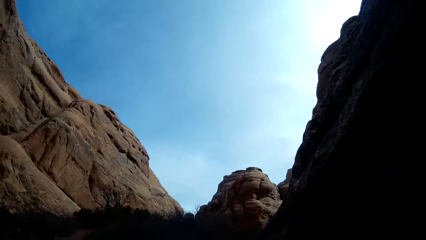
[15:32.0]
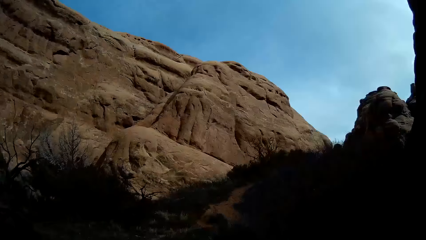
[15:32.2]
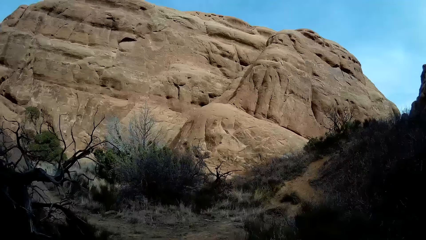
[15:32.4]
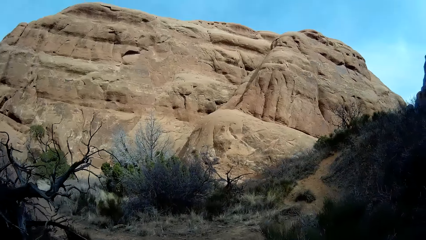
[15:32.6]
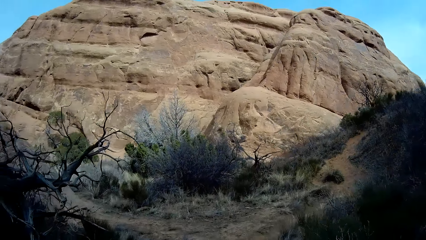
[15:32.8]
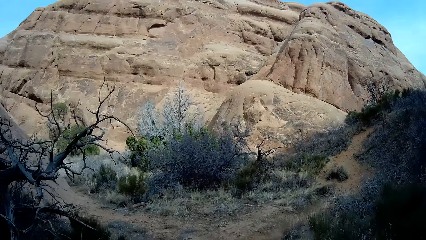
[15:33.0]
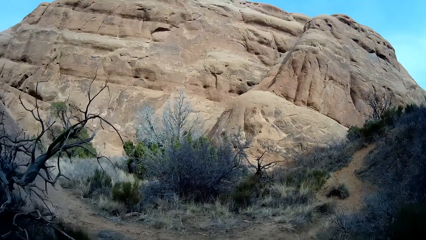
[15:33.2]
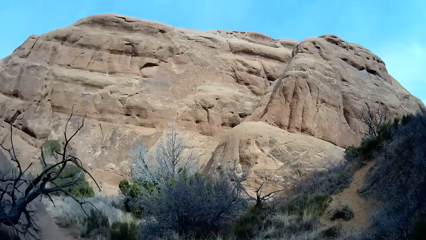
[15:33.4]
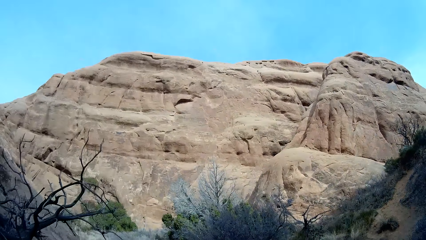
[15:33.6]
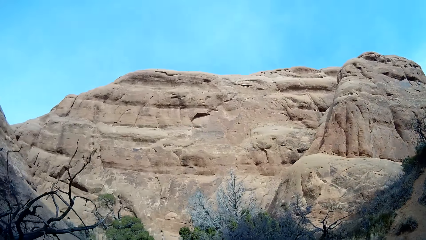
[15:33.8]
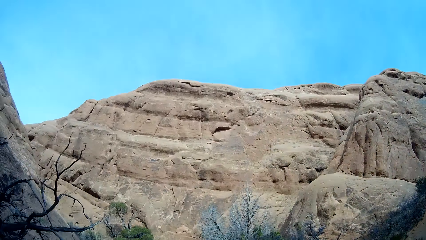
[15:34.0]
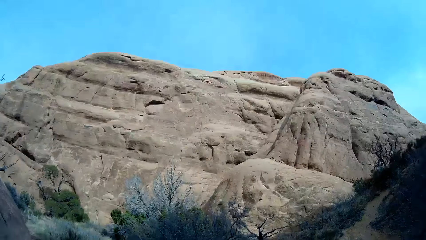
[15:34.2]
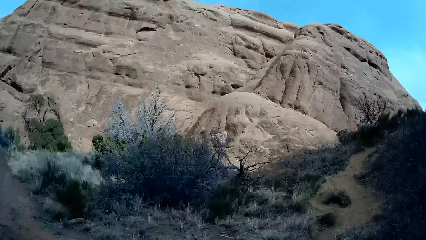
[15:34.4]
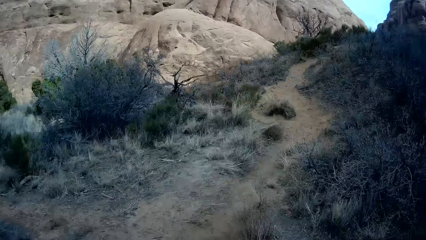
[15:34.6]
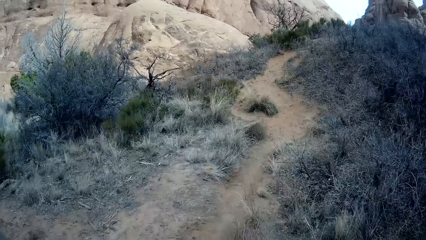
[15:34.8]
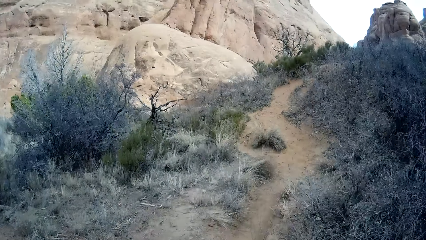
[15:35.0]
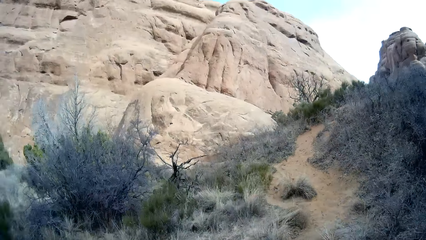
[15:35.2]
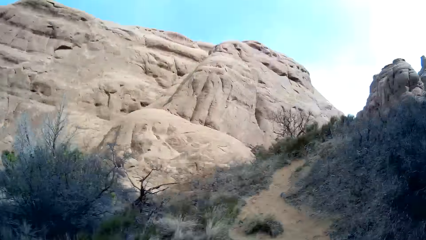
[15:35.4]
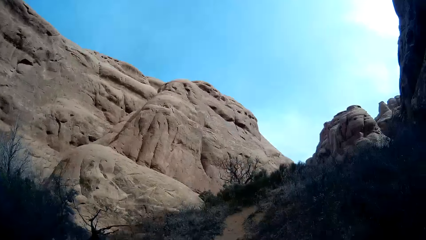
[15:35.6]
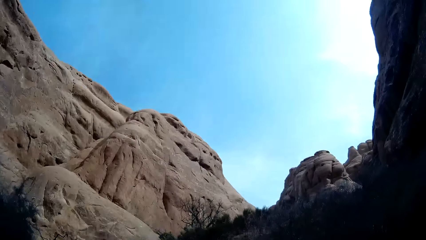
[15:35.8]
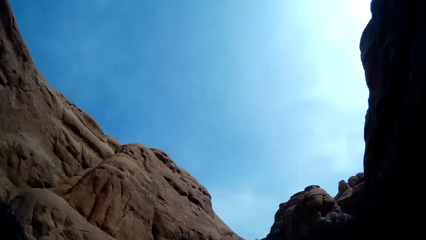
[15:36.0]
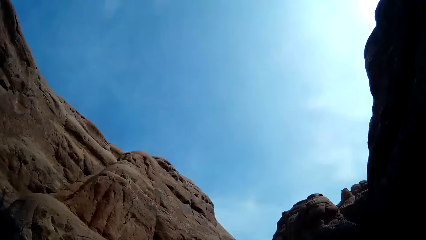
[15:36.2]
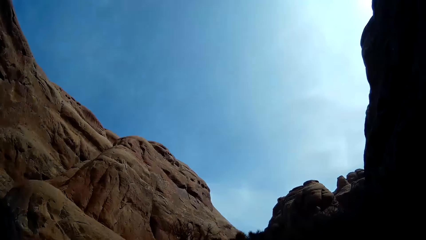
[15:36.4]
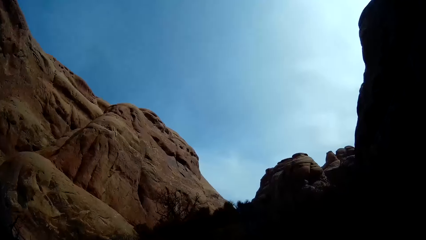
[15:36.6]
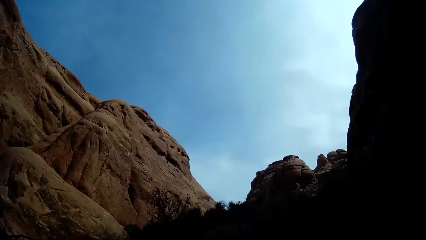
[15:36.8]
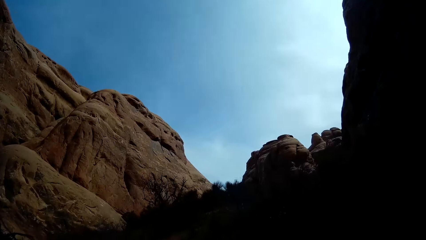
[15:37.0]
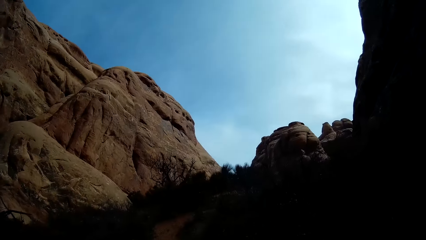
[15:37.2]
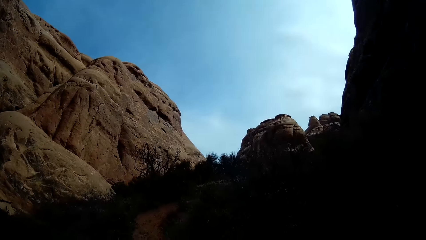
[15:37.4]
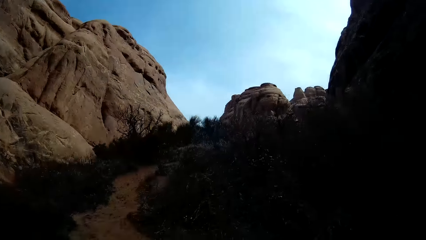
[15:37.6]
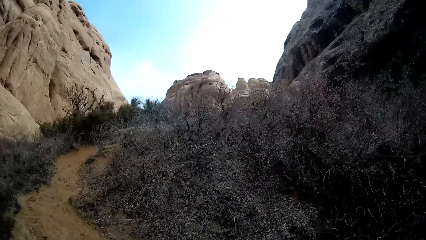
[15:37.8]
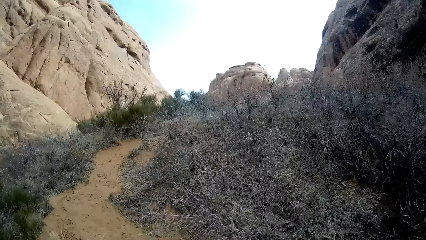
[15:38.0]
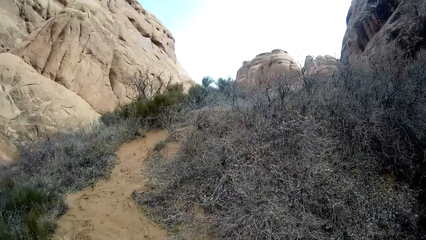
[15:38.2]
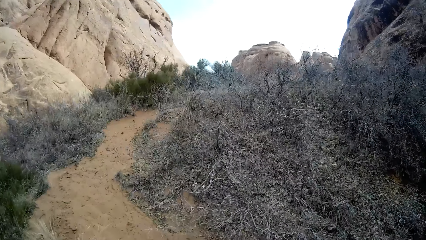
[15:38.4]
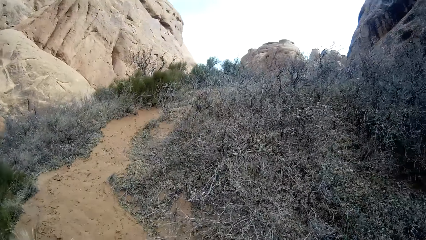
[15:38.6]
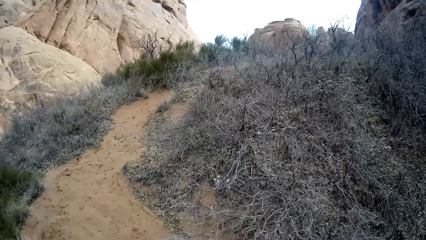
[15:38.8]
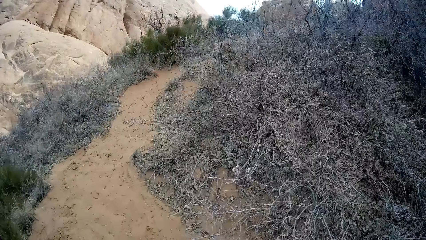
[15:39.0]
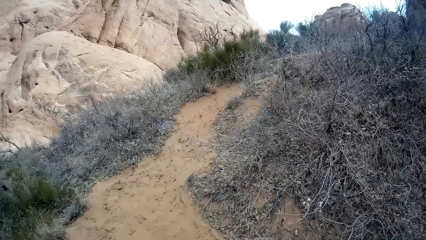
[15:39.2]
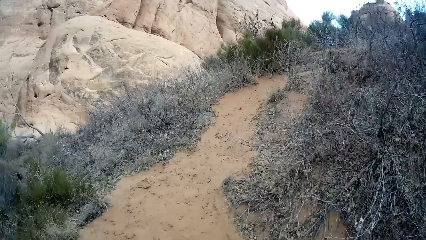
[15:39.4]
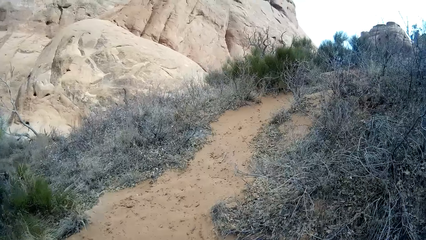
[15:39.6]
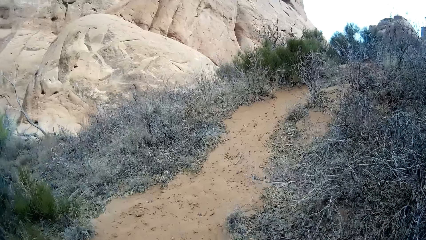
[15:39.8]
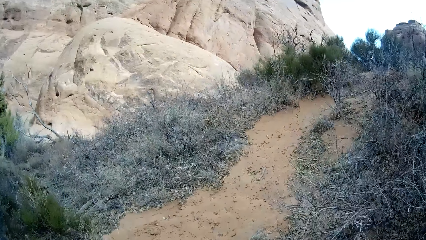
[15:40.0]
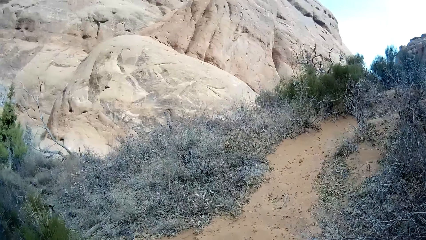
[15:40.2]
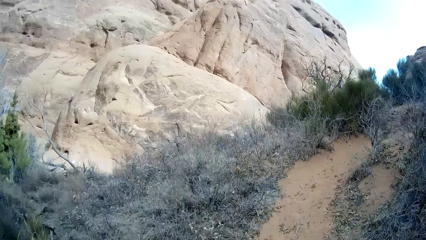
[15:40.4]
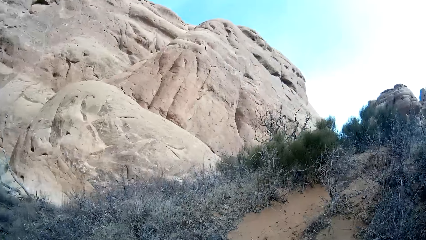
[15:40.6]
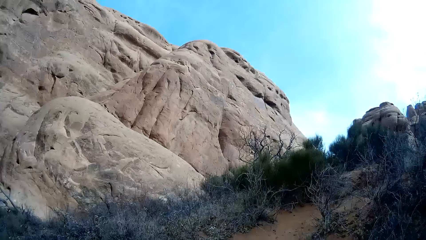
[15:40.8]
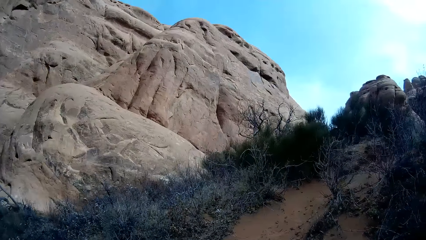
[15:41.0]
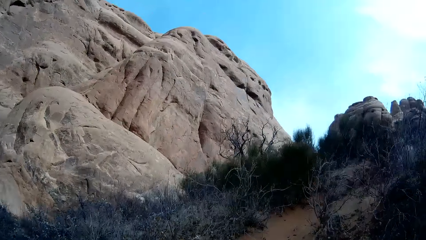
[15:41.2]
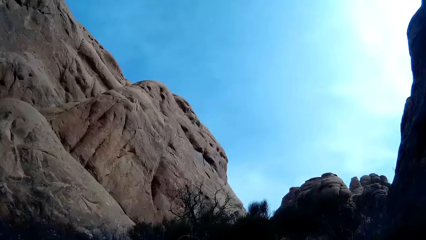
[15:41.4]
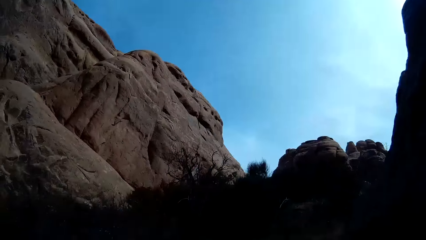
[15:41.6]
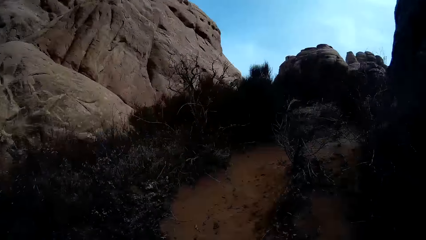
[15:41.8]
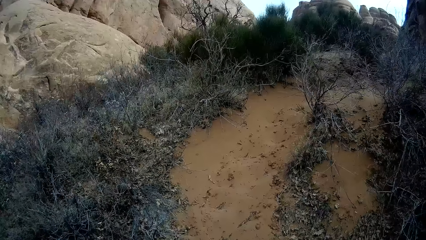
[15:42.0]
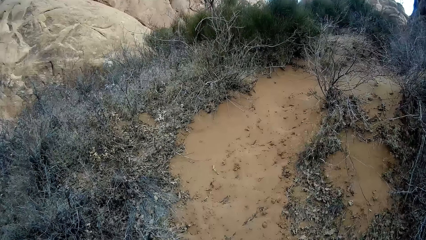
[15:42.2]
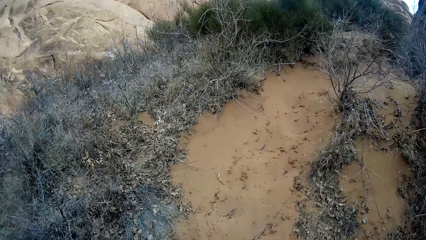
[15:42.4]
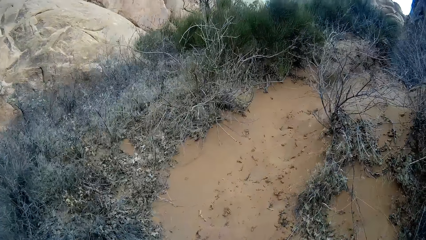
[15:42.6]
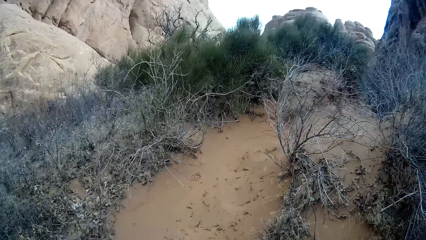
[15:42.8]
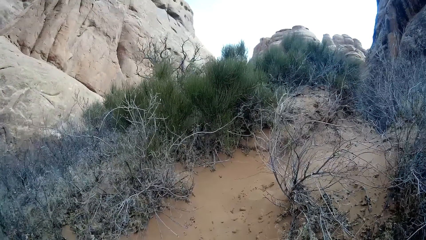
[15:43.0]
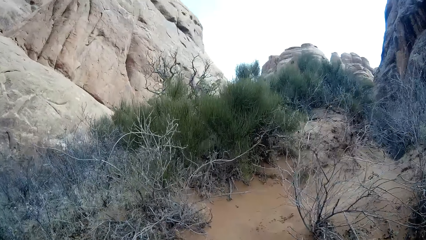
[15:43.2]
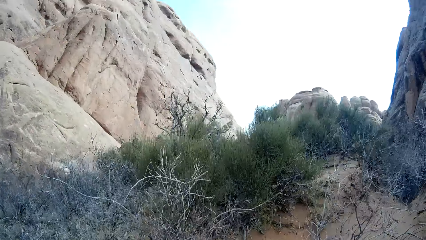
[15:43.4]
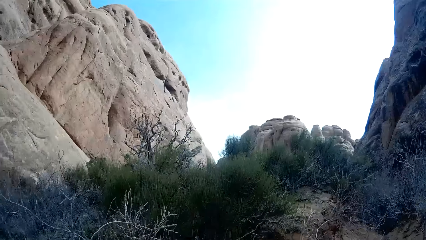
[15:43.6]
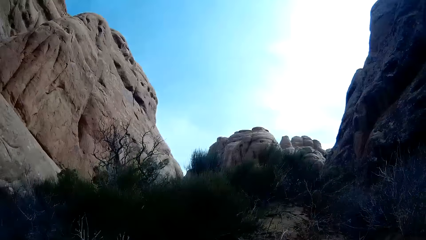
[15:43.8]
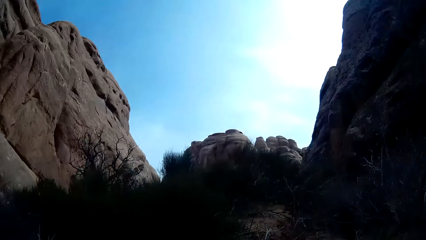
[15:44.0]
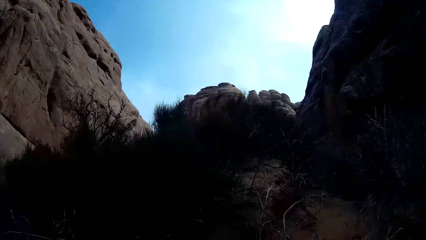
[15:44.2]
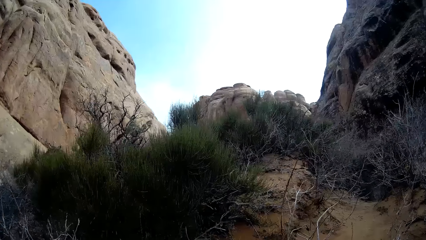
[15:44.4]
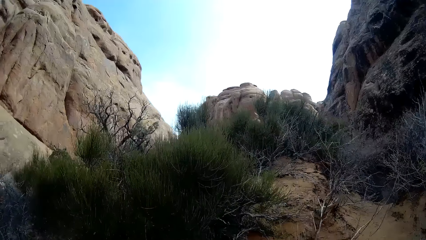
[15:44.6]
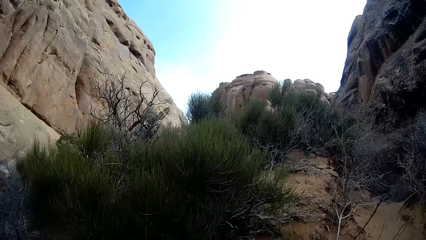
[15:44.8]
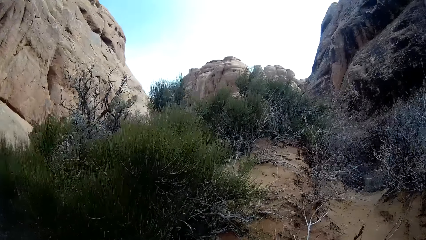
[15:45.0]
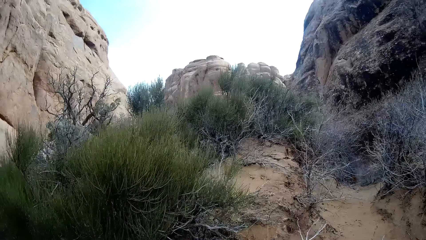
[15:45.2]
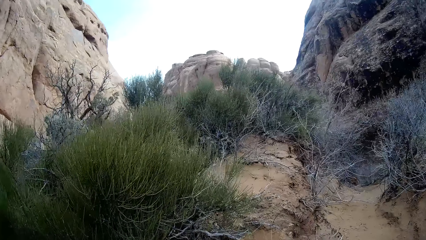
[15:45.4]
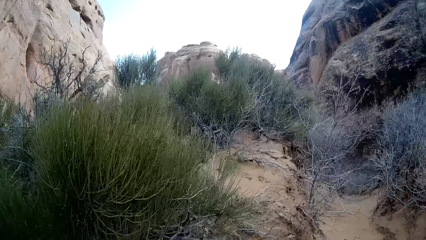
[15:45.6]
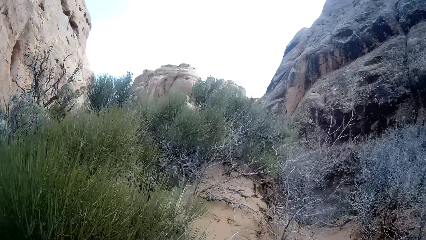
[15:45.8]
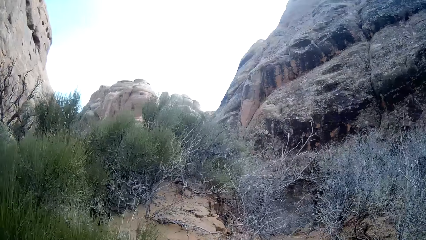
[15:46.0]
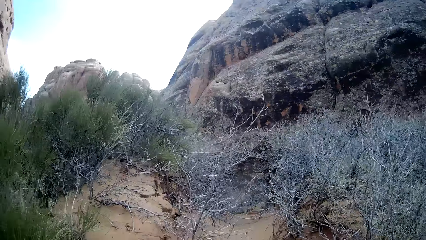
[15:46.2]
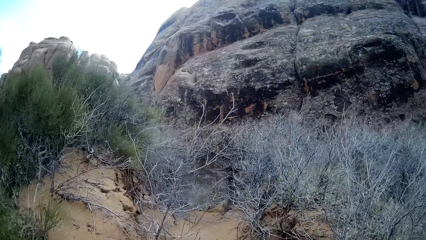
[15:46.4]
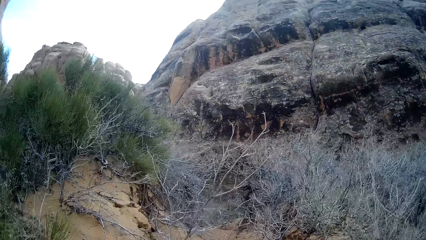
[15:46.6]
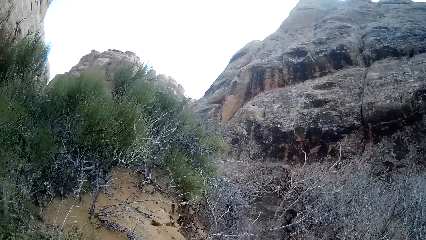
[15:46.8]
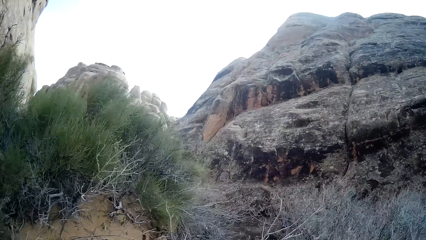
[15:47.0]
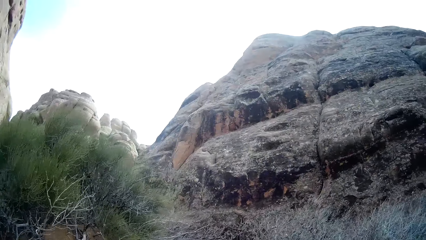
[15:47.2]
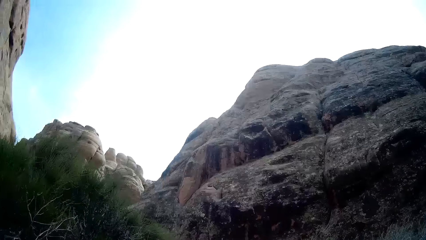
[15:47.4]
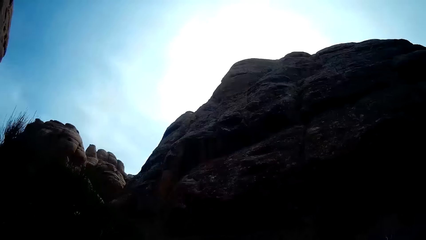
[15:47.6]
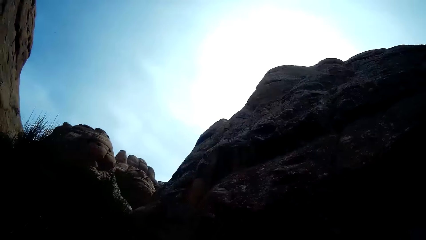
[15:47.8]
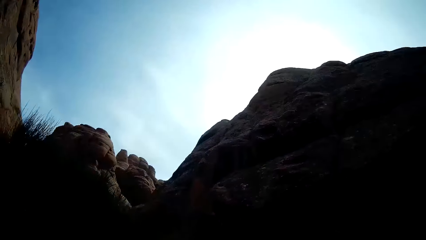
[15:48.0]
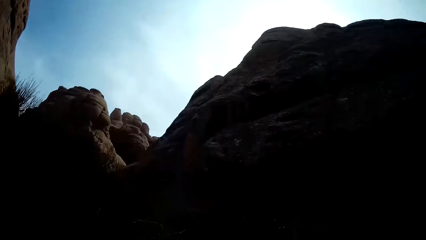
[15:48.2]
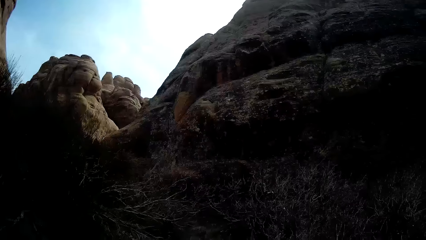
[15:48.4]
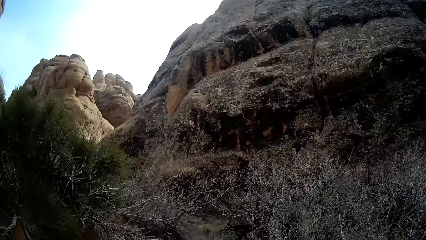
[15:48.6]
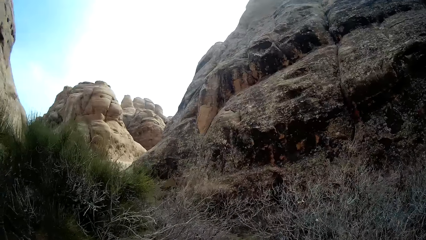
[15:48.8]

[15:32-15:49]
The camera wearer walks on the foot path. They stare at the sky. They walk on the foot path. They stare at the sky.
